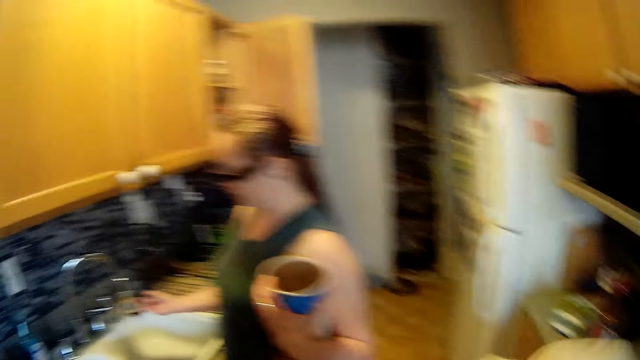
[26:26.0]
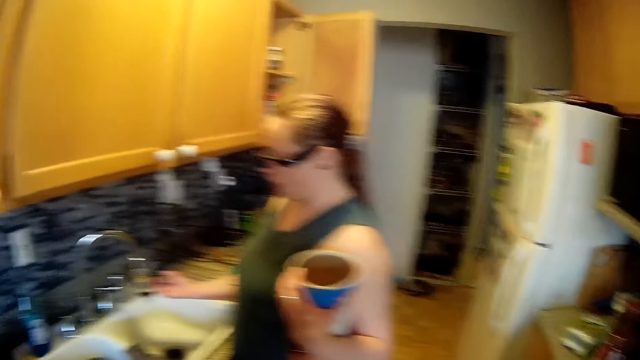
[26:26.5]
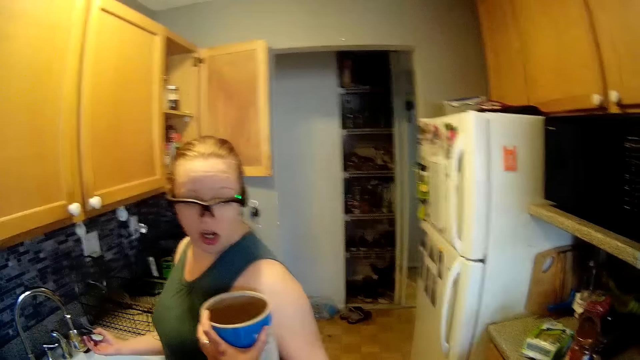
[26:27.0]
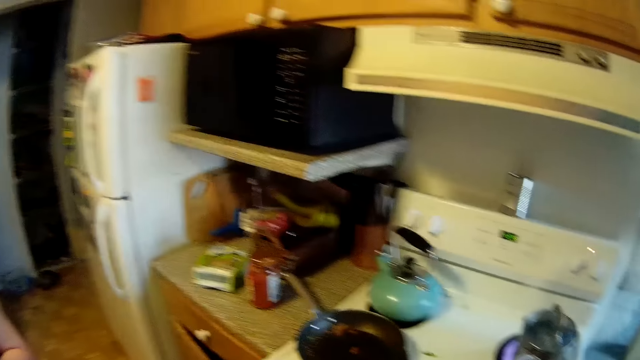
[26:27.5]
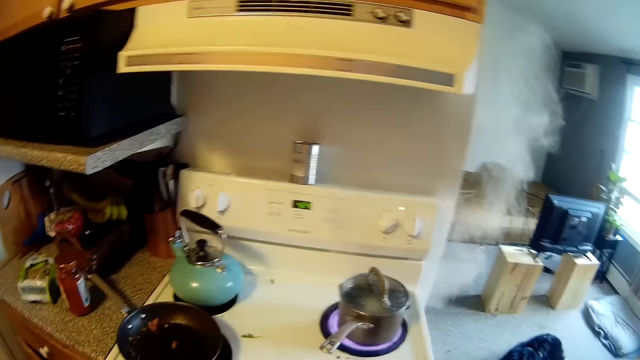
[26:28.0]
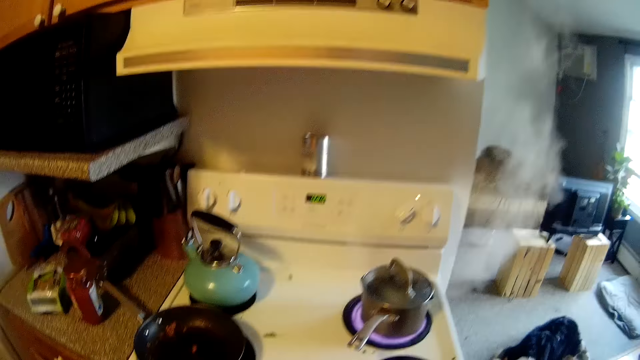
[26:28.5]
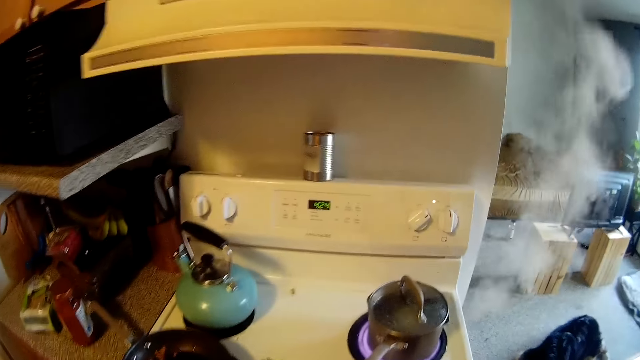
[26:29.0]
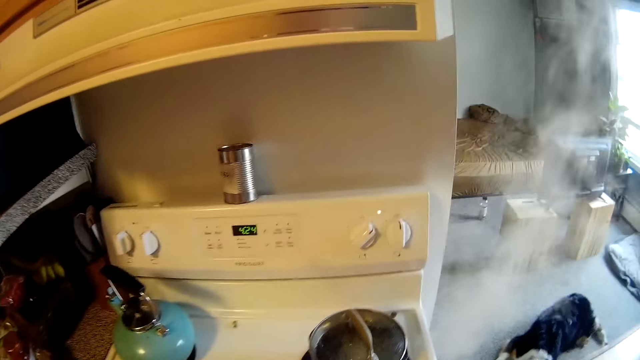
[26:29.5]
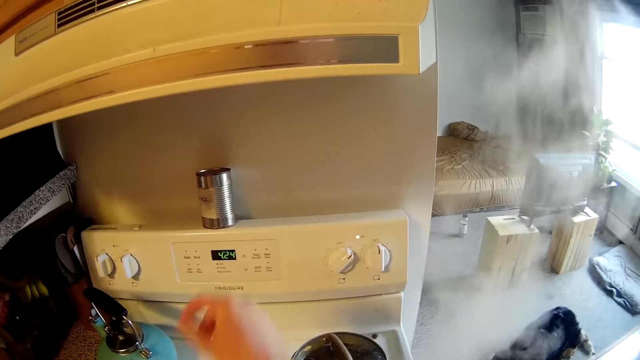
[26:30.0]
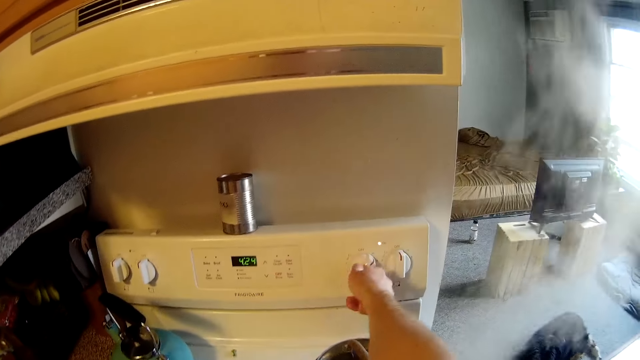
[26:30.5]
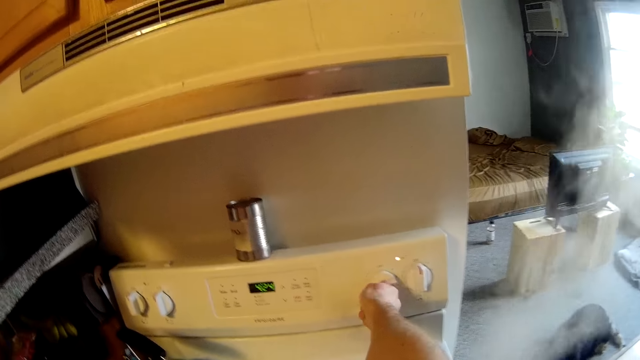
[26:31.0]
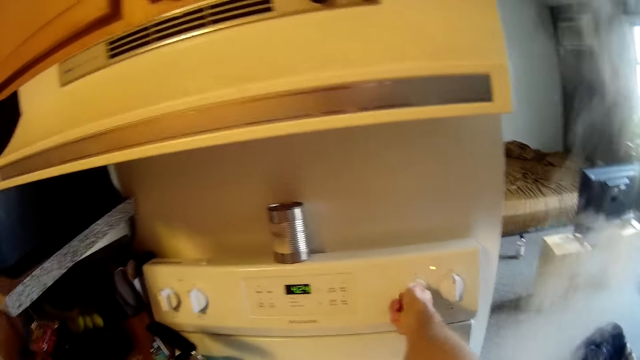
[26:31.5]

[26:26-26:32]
The camera wearer stares at the kitchen counter on the right side. He looks at the lady. He looks at the cooker. He turns a knob on the electric stove with his right hand.

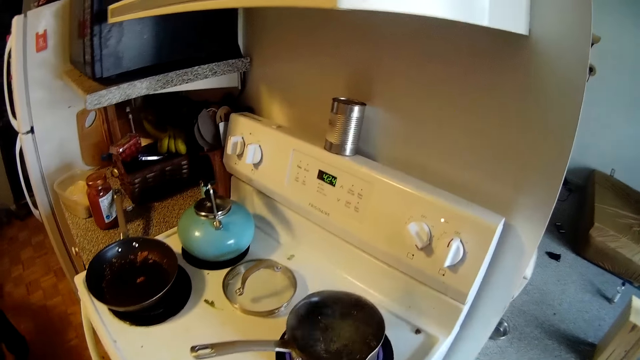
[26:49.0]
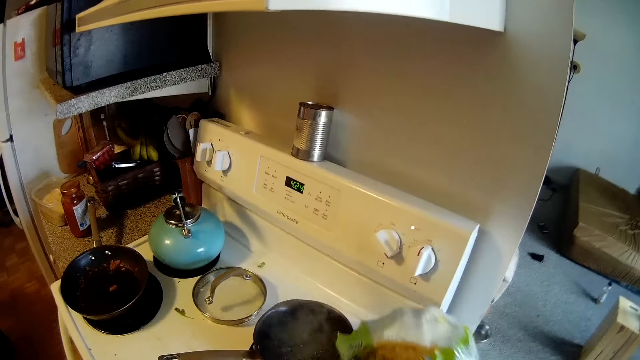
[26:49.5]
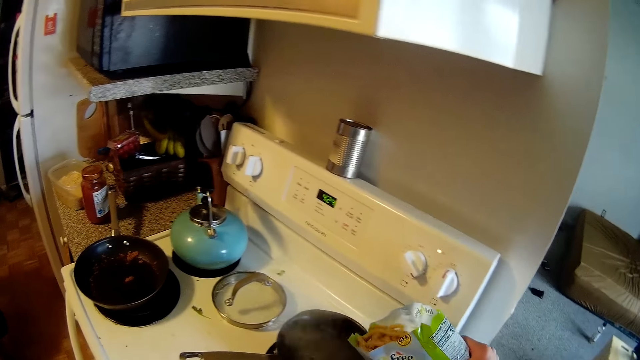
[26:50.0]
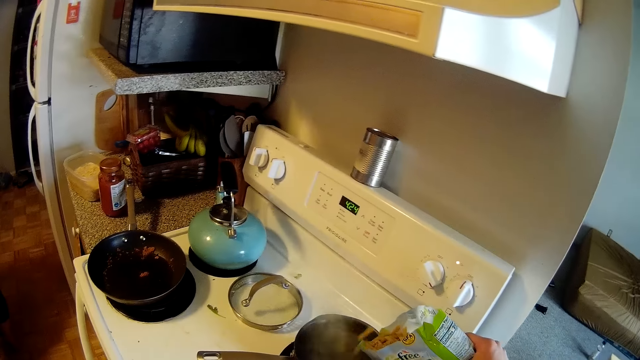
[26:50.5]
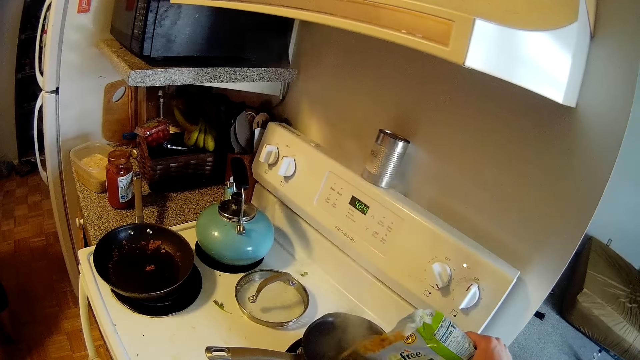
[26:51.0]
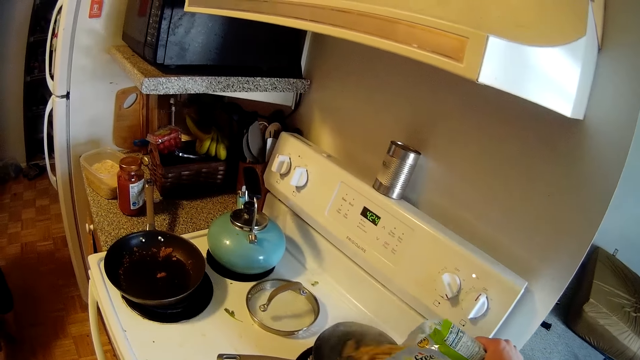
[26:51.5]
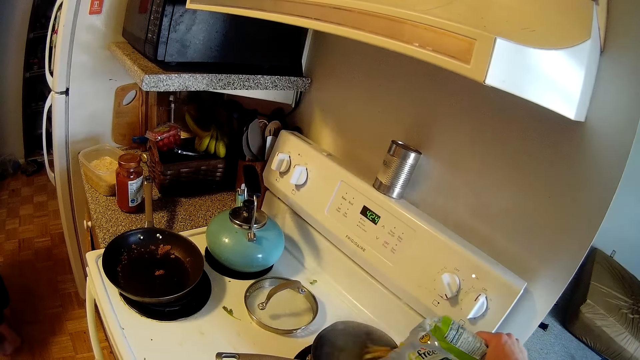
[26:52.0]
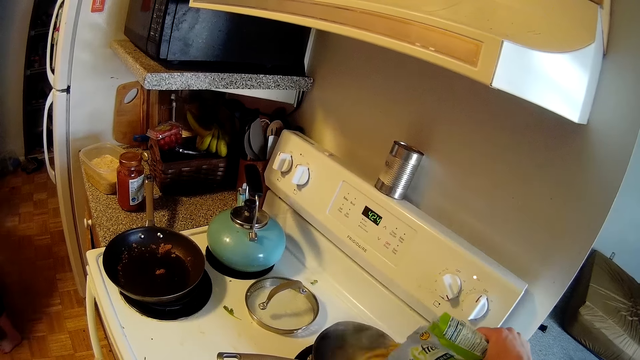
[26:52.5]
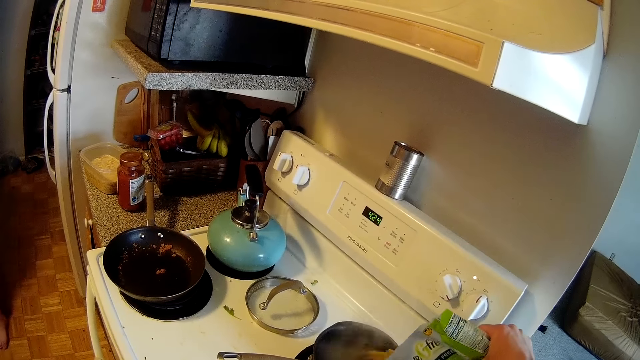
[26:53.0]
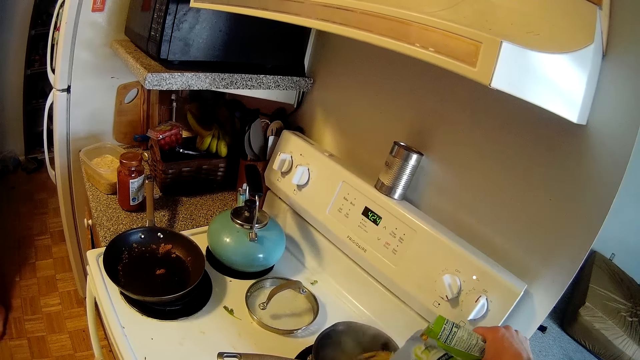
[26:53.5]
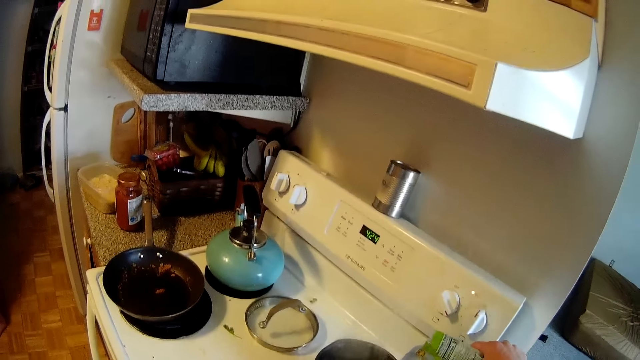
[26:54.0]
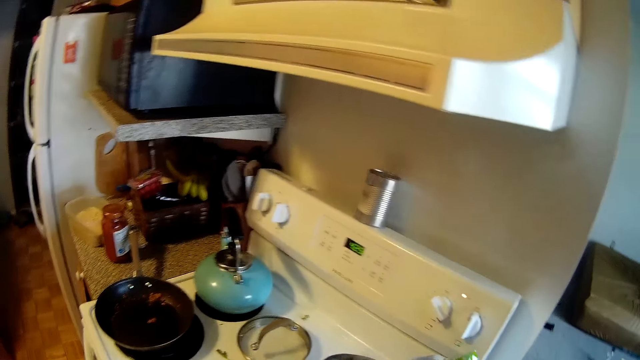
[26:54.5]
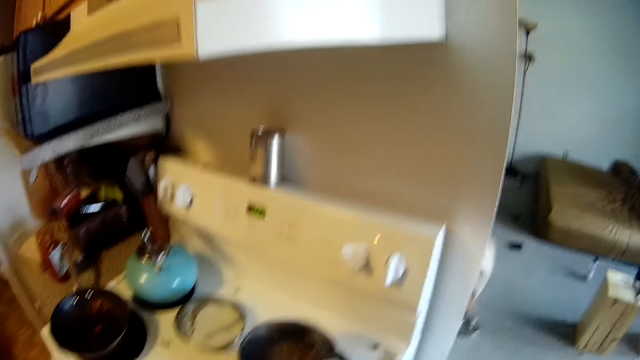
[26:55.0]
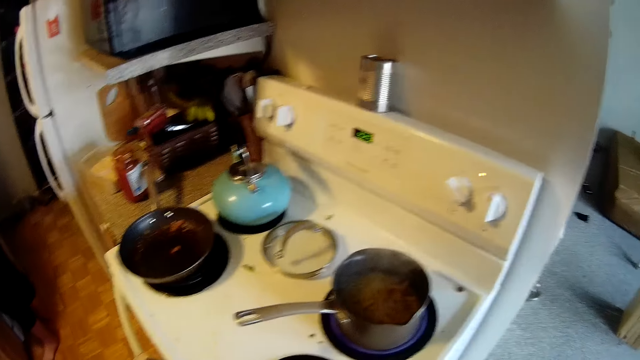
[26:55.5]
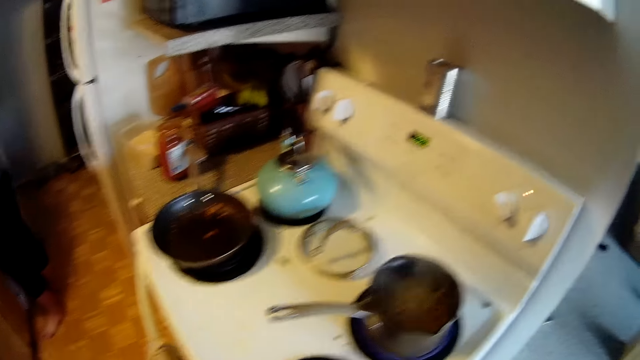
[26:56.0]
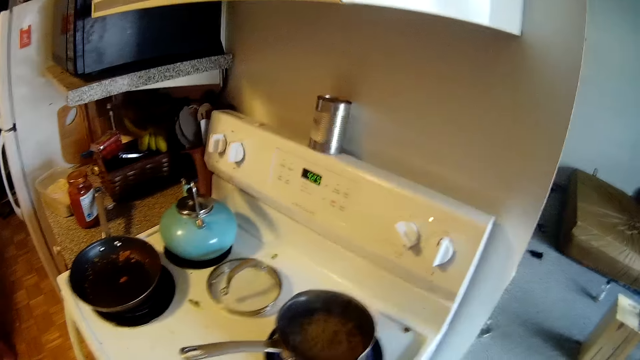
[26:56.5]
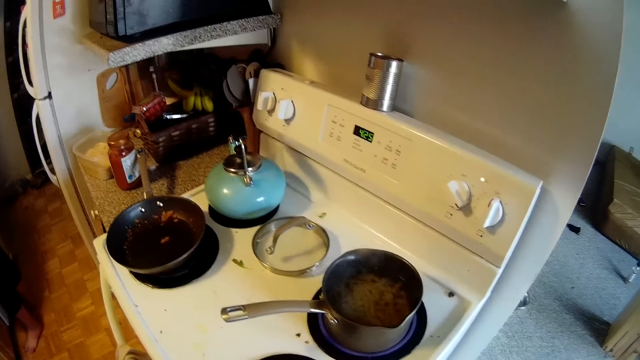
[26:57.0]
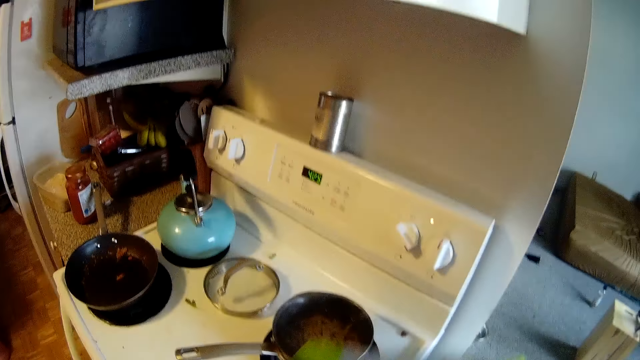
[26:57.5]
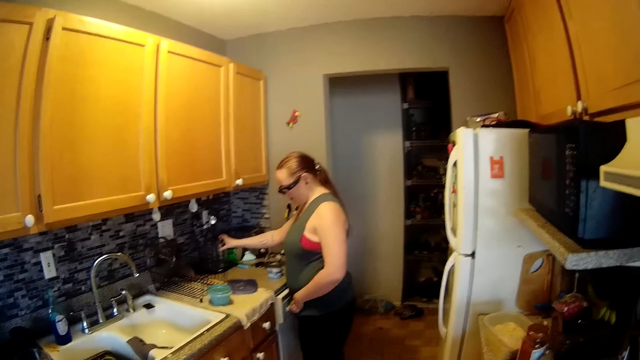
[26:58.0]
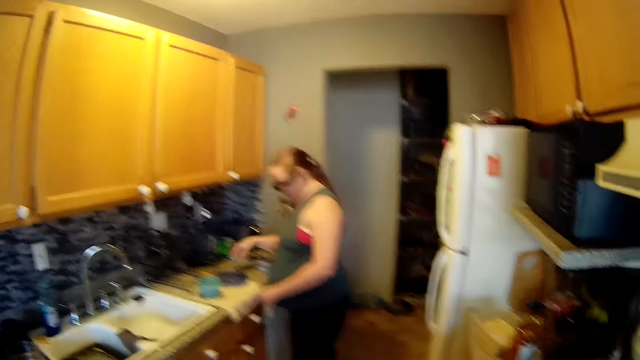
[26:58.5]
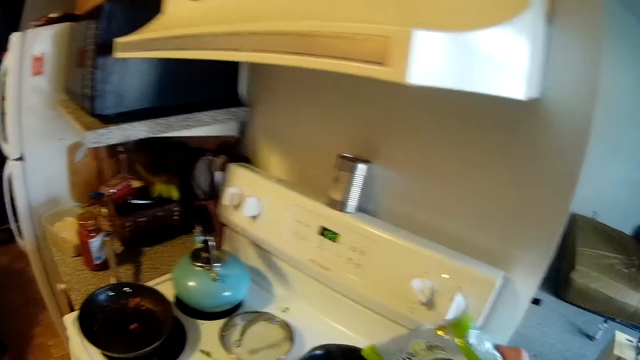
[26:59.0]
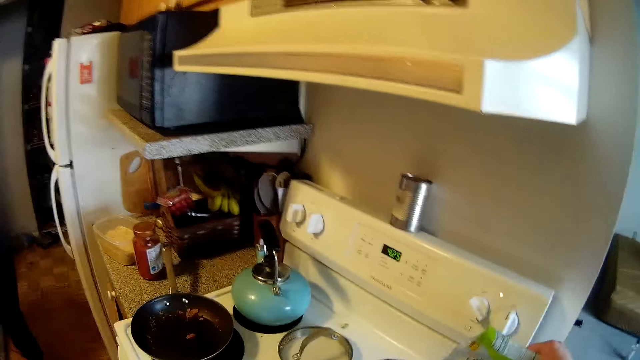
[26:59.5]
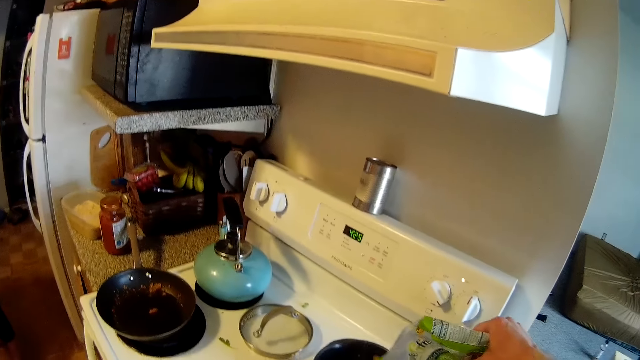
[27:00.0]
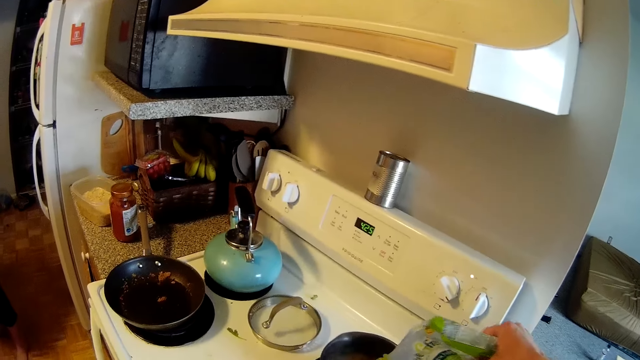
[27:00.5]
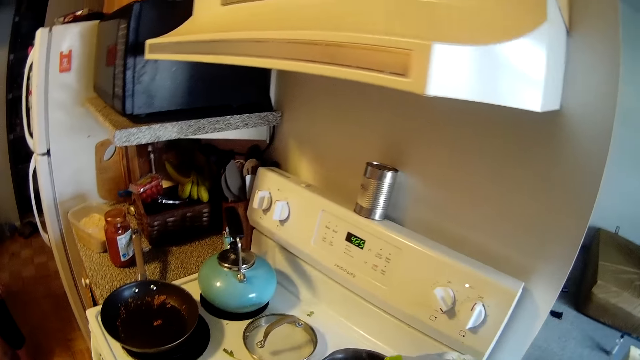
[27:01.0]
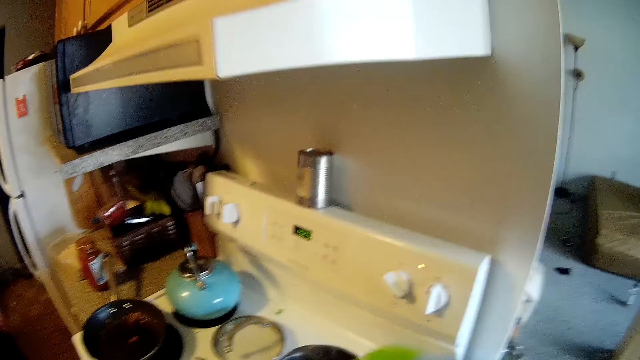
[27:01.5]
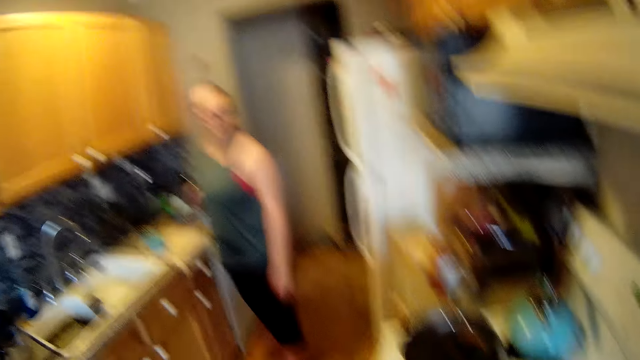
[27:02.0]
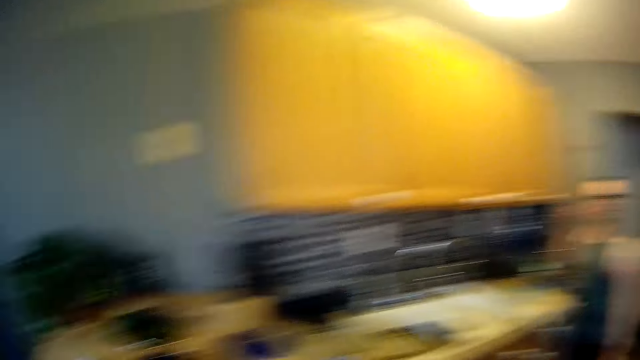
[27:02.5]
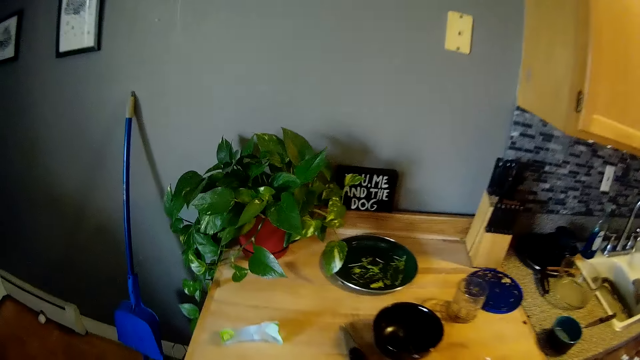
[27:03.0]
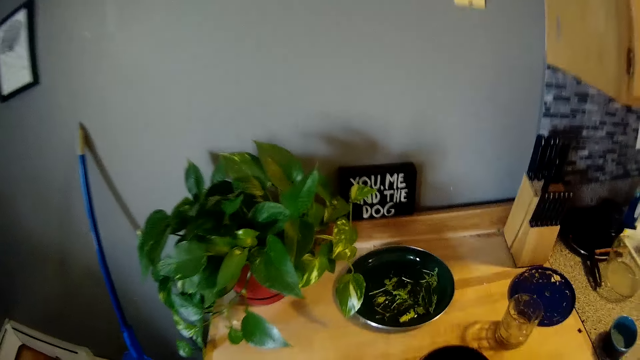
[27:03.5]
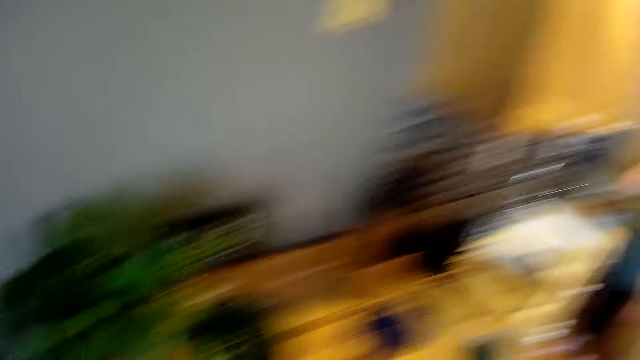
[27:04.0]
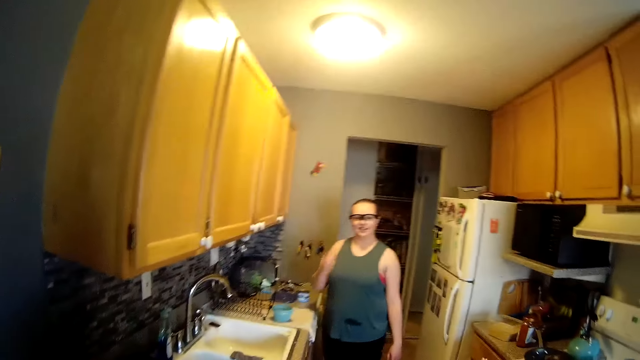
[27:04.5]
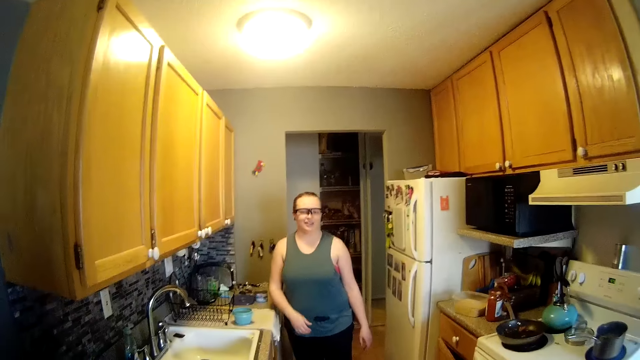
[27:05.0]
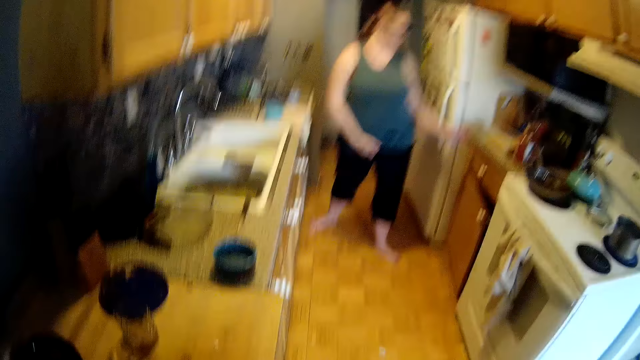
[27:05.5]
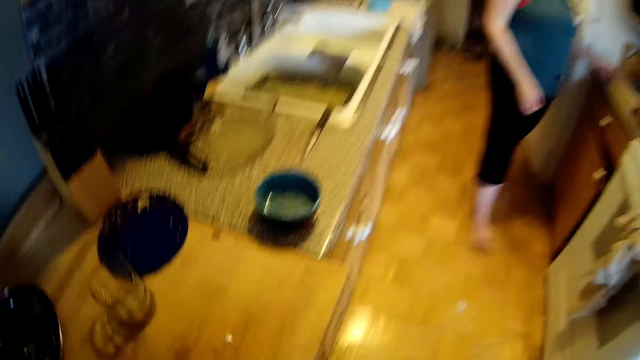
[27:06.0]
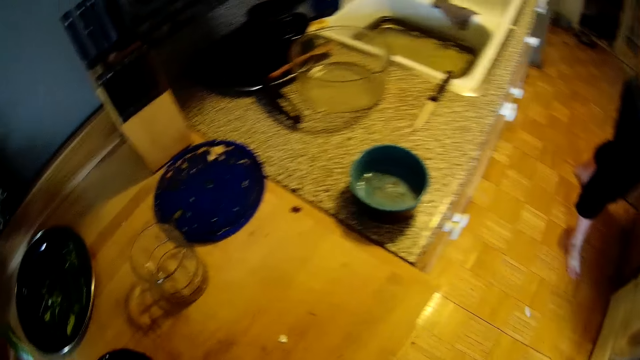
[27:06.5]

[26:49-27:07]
The camera wearer pours macaroni from the bag into the pot on the stove with his right hand. He looks at the pot on the cooker. The woman places a cup on a tray on the kitchen counter with her right hand. The camera wearer looks at the woman. He pours macaroni from the bag into the pot on the stove with his right hand. He walks to the other kitchen counter. He looks at the woman.
